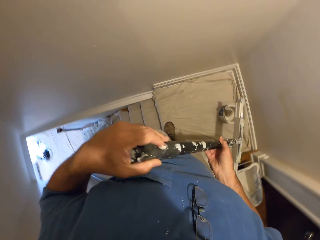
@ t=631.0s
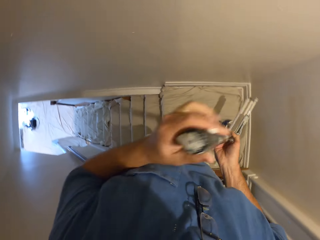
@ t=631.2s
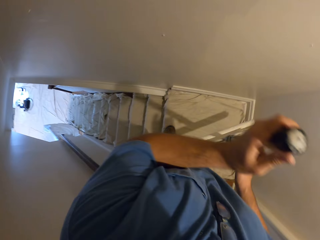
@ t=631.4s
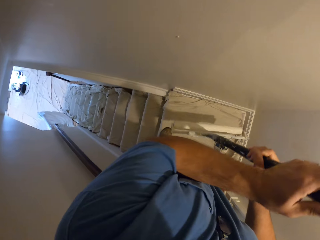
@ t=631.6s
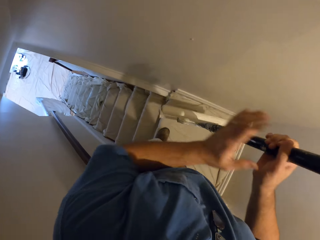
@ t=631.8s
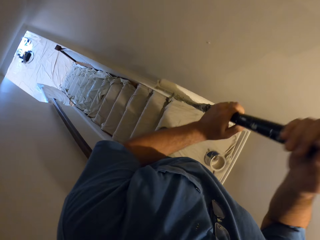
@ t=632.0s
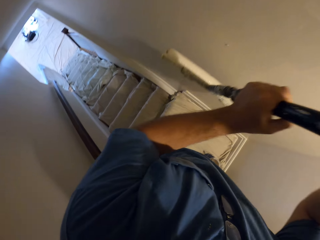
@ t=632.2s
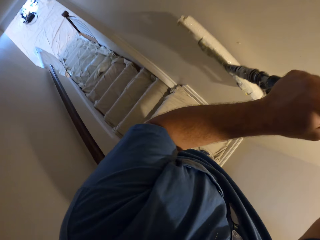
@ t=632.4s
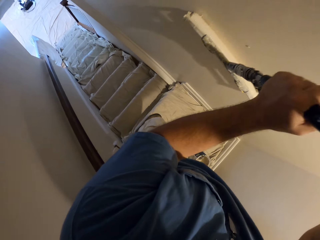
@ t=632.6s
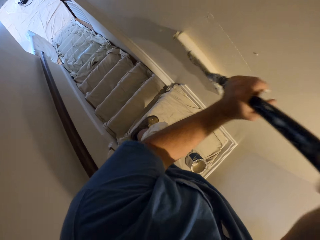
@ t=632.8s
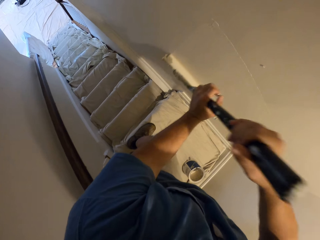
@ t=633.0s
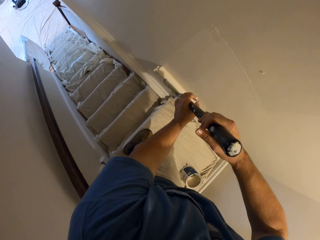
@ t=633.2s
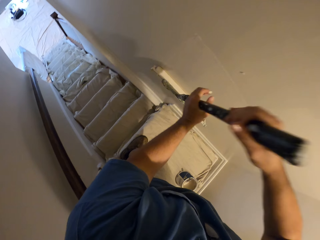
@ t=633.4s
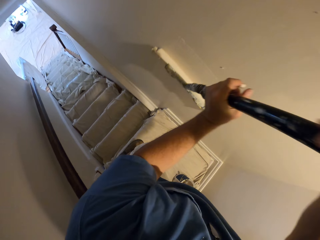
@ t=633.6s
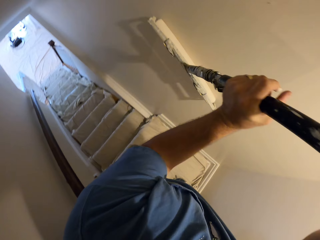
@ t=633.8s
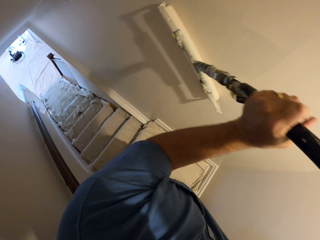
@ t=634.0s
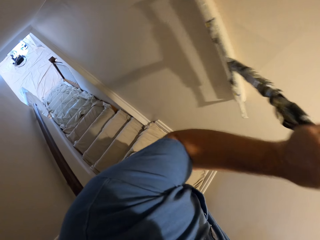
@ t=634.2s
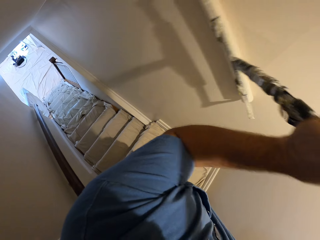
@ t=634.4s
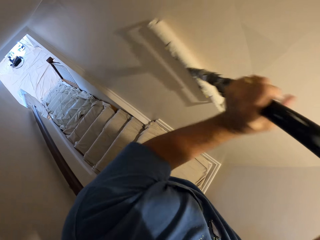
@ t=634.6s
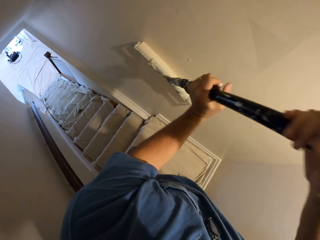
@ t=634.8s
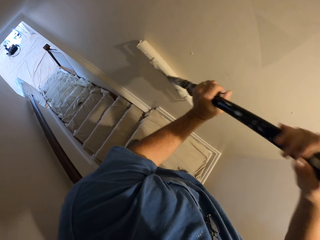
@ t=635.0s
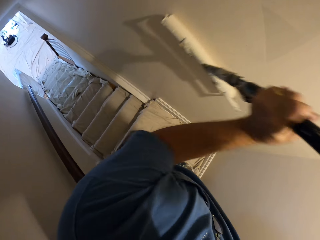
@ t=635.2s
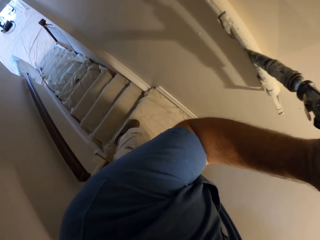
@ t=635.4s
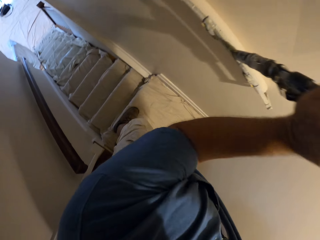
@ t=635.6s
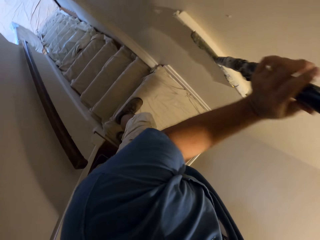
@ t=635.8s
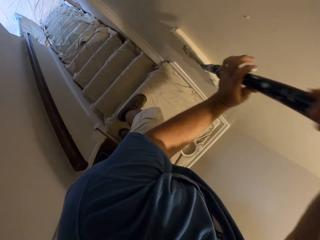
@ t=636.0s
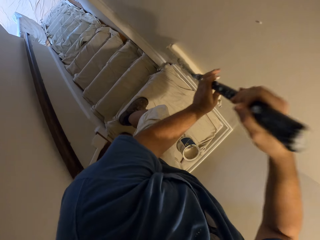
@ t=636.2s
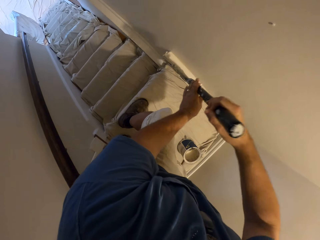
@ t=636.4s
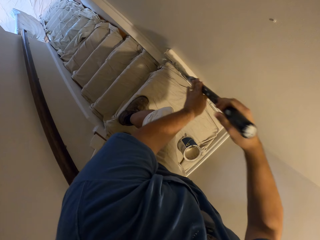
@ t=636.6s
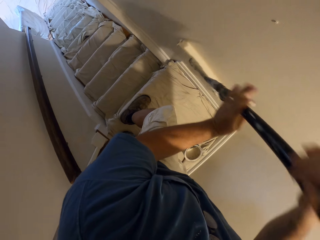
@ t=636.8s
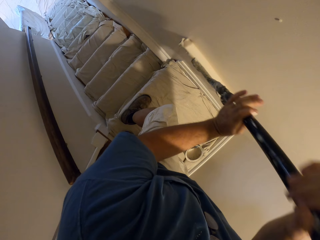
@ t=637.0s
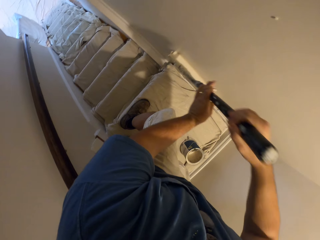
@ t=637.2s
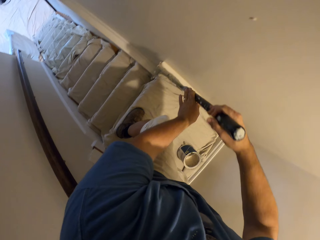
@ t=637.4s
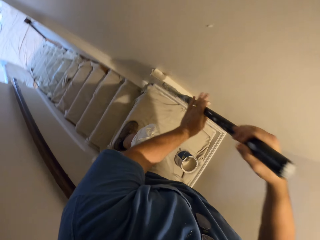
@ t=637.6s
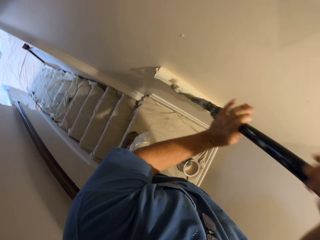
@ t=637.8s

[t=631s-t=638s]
The camera wearer continues to paint the wall with the roller paint brush.

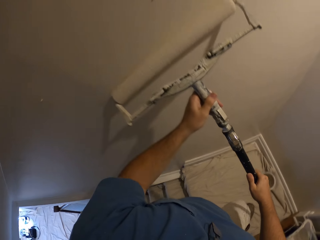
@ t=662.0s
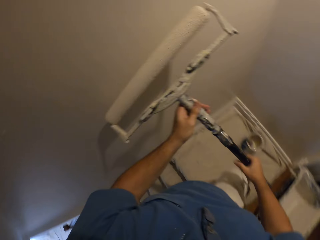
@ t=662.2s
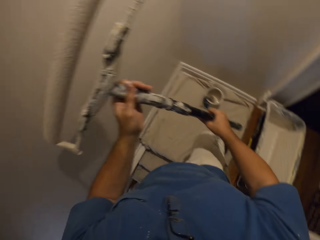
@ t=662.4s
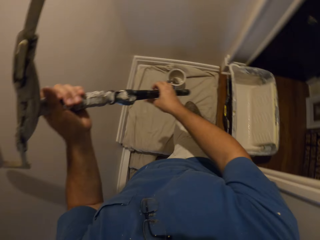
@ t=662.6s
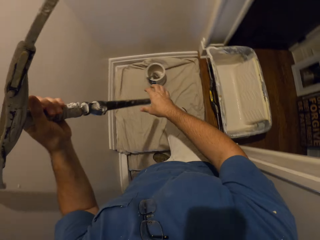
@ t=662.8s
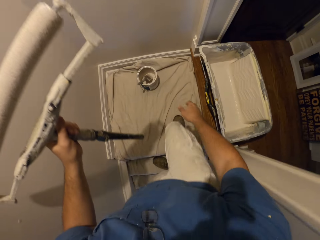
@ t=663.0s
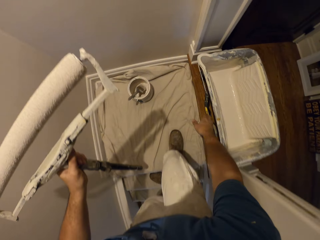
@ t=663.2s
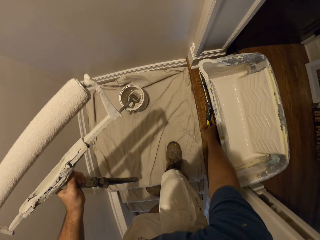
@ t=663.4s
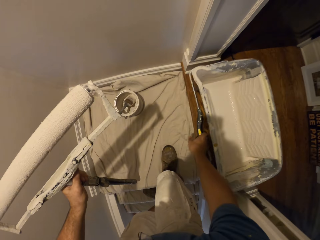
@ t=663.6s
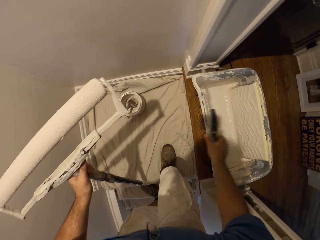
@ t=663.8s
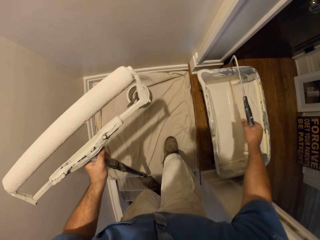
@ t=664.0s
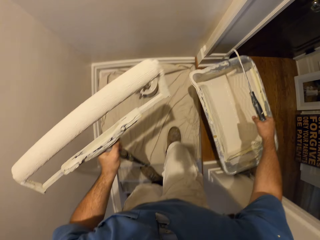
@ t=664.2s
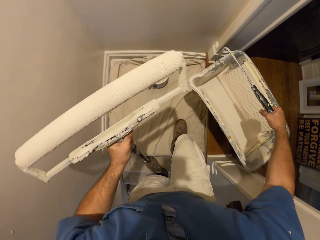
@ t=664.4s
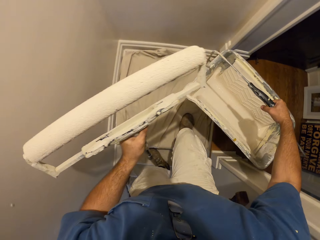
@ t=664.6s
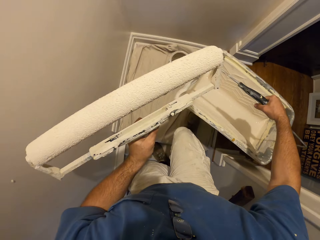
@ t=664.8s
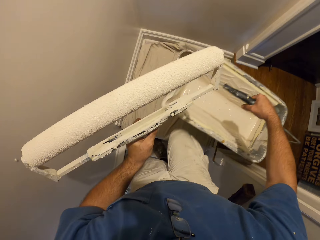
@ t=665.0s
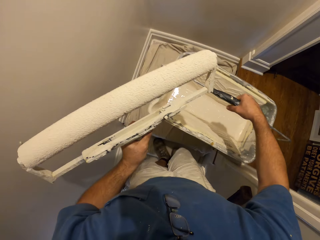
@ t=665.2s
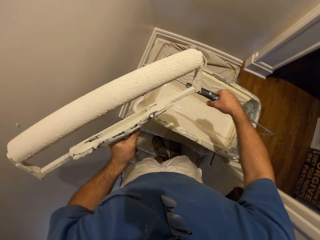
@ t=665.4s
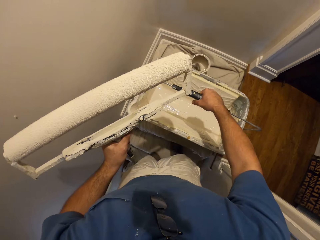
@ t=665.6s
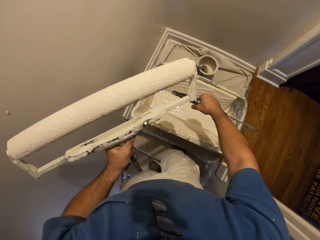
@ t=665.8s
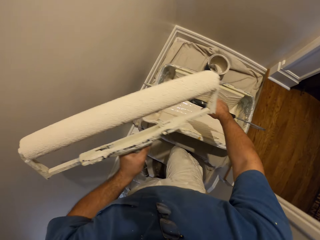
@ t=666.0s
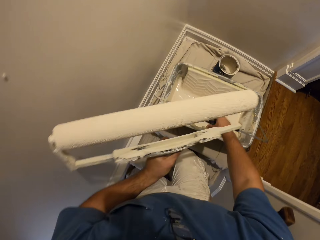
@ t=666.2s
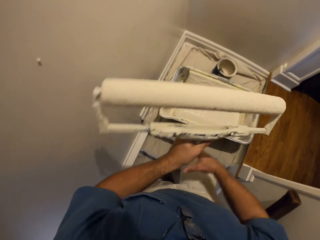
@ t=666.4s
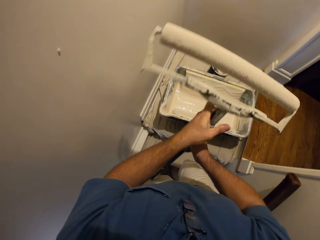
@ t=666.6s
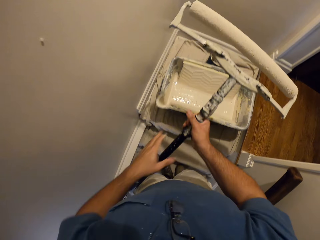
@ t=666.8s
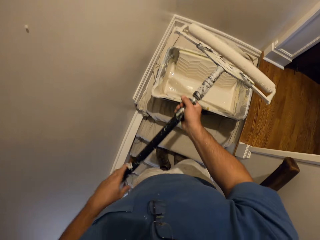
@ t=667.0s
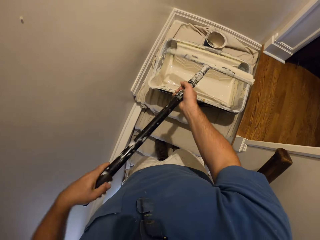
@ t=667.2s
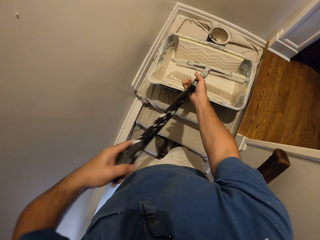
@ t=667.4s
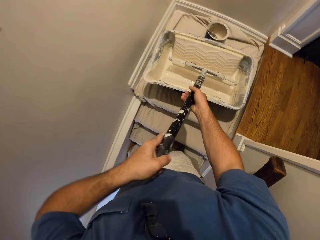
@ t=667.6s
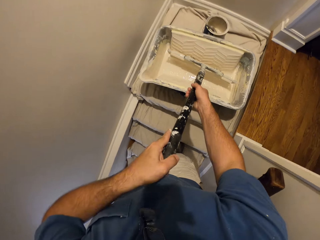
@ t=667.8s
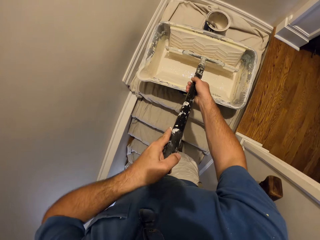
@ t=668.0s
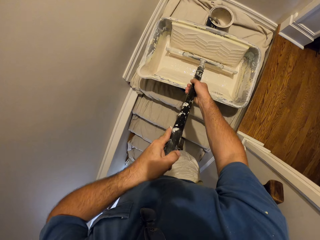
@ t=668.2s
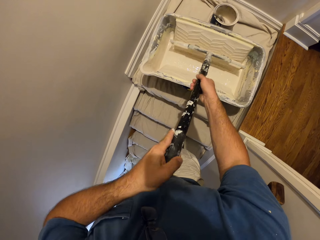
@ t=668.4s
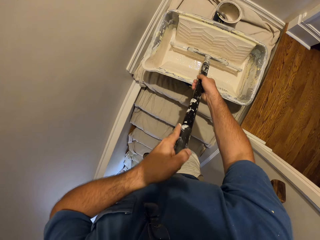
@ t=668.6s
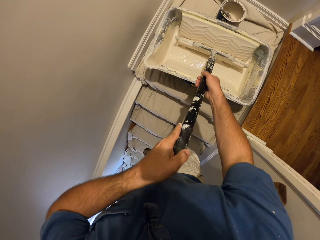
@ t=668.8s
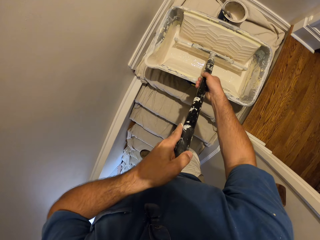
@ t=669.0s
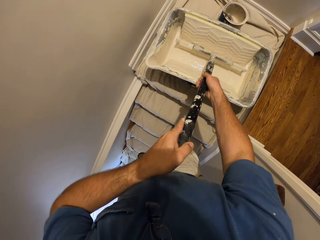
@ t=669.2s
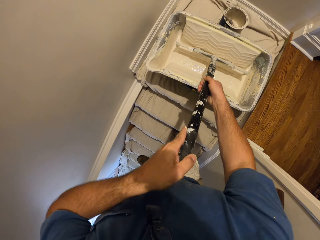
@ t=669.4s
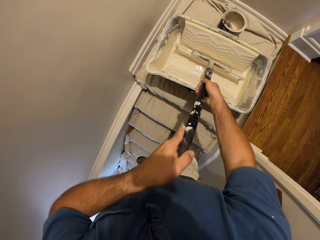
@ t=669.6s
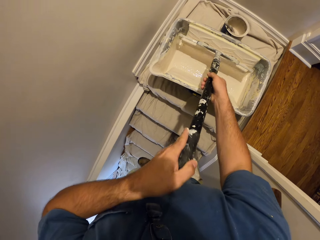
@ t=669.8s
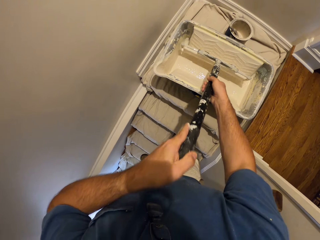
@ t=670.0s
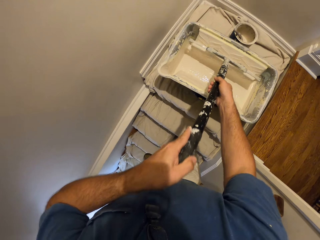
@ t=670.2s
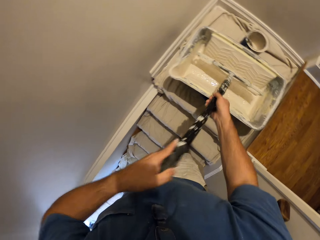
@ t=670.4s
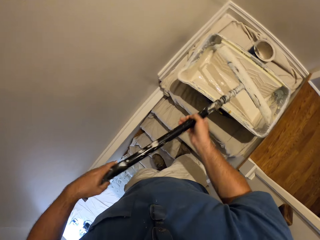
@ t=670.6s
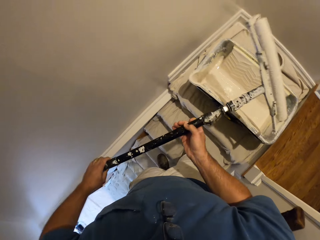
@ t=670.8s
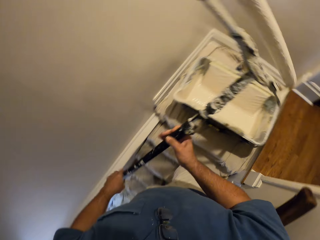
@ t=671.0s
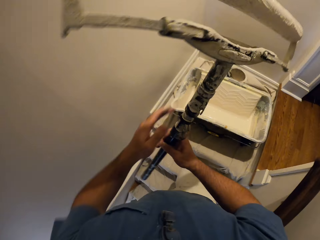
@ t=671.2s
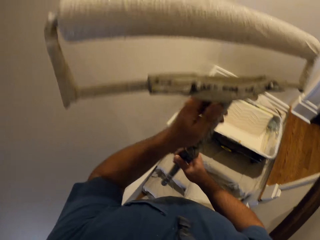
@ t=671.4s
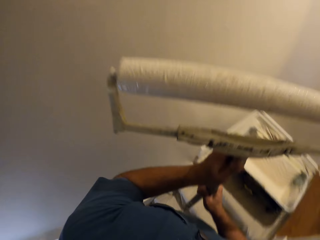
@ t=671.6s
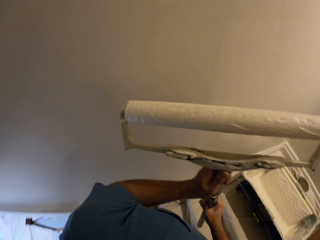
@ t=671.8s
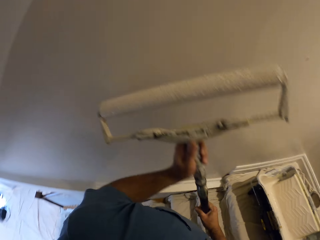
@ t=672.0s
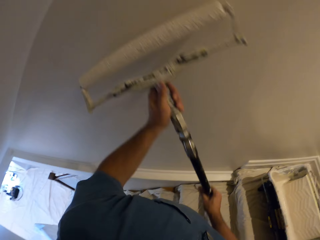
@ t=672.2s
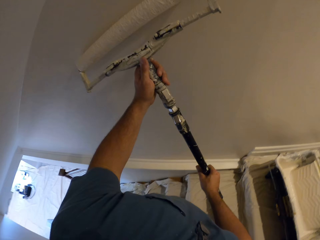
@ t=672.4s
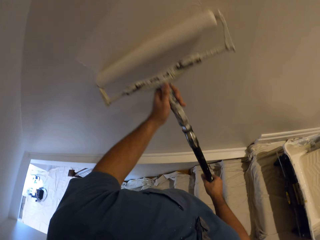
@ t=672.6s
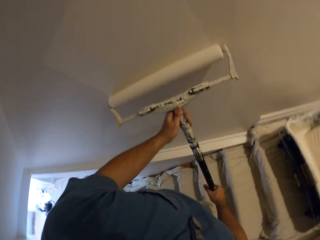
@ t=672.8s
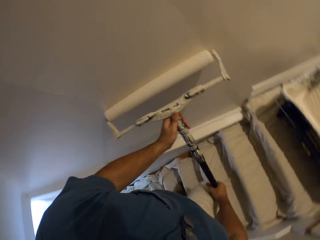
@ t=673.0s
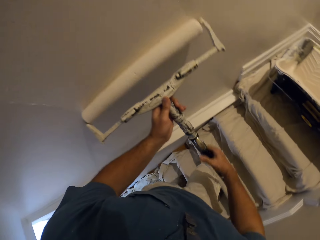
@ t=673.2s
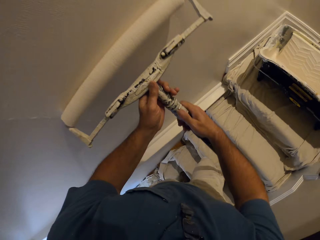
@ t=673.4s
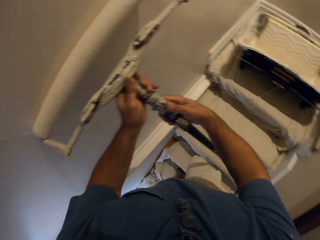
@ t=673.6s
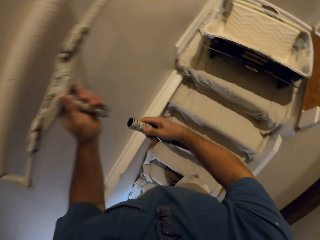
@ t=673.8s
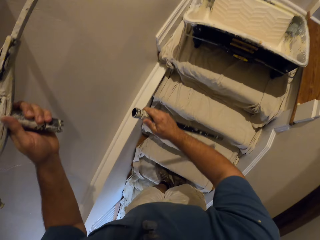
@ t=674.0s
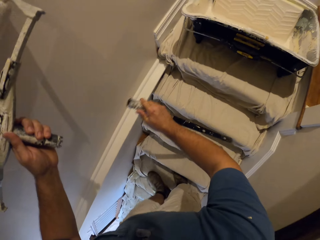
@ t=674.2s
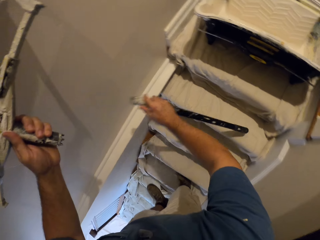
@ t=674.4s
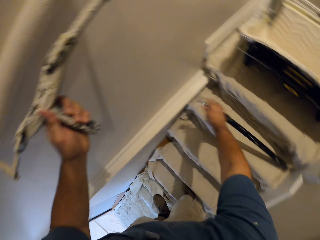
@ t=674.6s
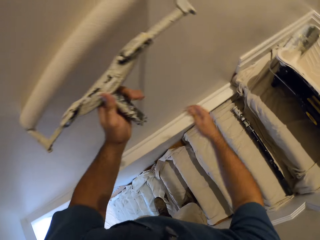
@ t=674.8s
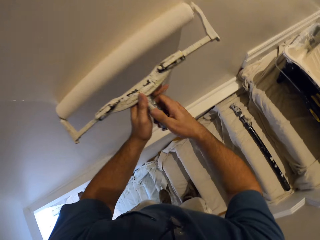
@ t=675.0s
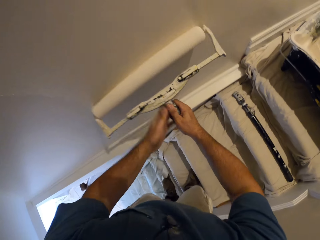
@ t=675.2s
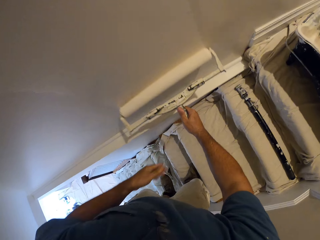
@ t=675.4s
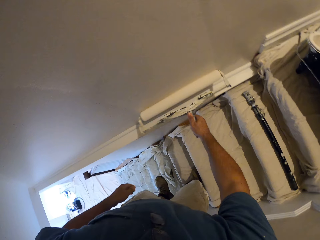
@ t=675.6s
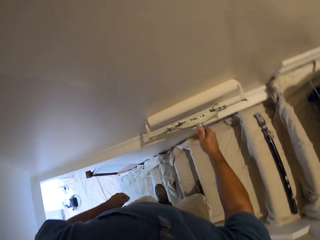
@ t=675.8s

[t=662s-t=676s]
The camera wearer lifts the paint roller bucket. He carries the bucket of paint. He places the paint roller bucket on the ground. He dabs the roller paint brush in the bucket of paint. He continues to paint the wall with the roller paint brush. He removes the pole of the roller brush. He drops the pole of the roller paint brush on the stairs. He passes the roller paint brush to his right hand. He begins to paint with the paint roller.
